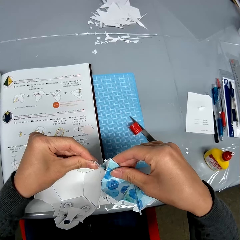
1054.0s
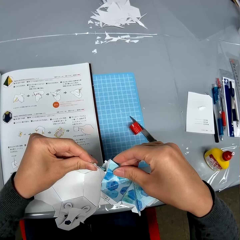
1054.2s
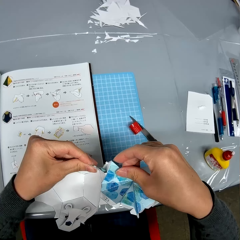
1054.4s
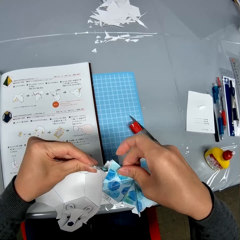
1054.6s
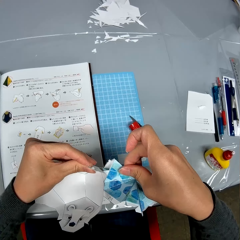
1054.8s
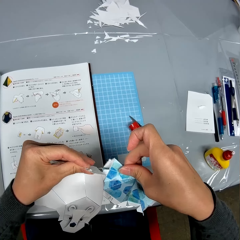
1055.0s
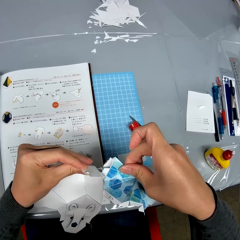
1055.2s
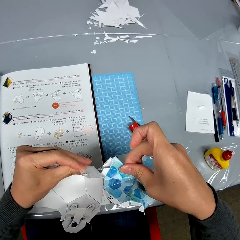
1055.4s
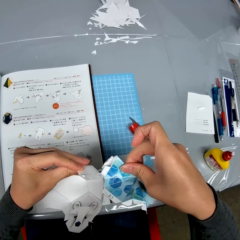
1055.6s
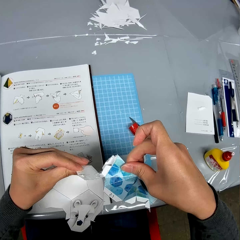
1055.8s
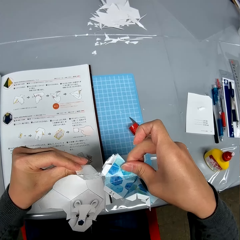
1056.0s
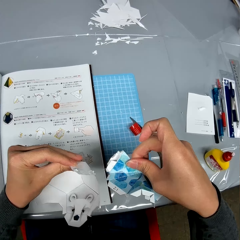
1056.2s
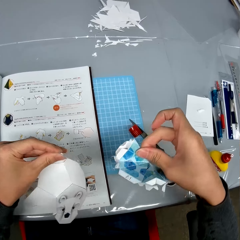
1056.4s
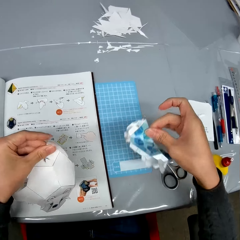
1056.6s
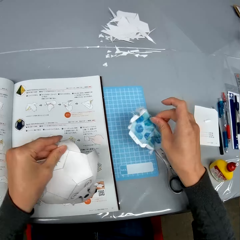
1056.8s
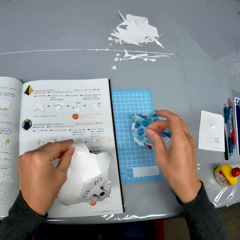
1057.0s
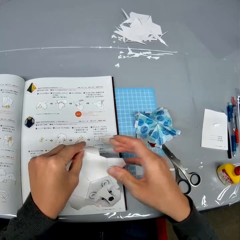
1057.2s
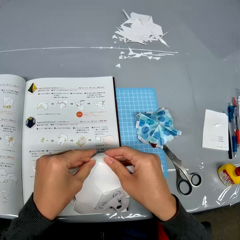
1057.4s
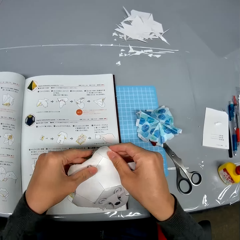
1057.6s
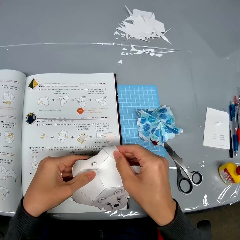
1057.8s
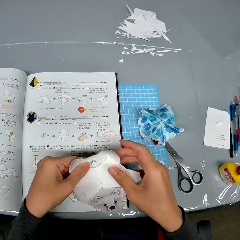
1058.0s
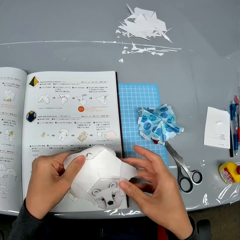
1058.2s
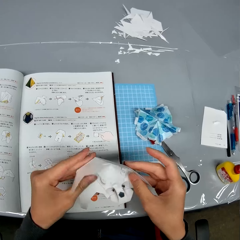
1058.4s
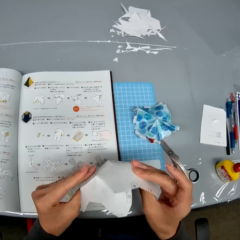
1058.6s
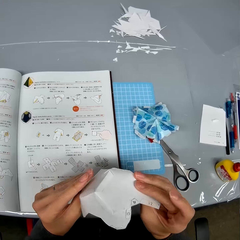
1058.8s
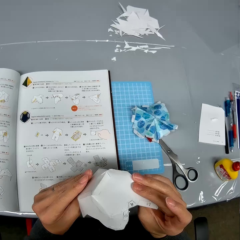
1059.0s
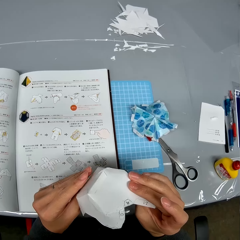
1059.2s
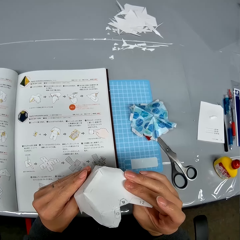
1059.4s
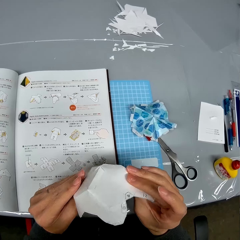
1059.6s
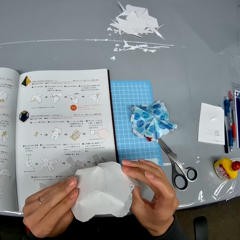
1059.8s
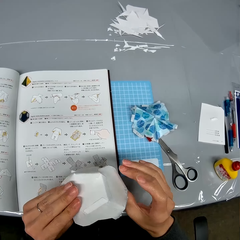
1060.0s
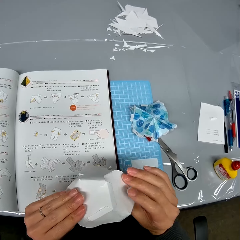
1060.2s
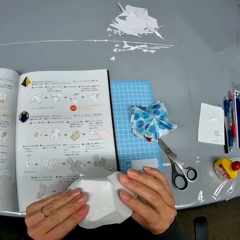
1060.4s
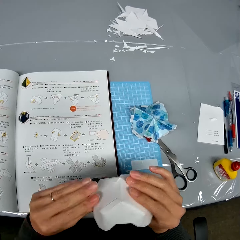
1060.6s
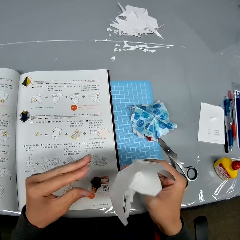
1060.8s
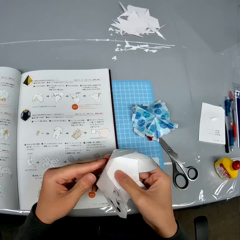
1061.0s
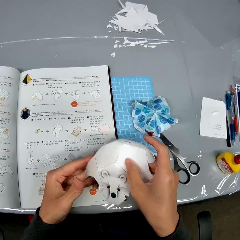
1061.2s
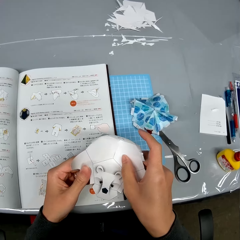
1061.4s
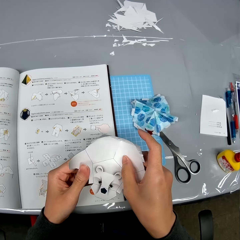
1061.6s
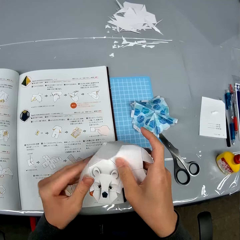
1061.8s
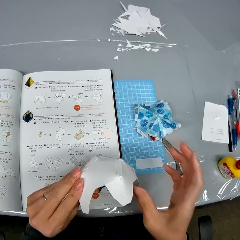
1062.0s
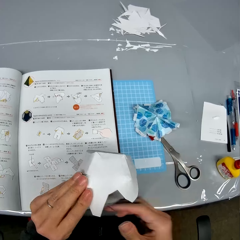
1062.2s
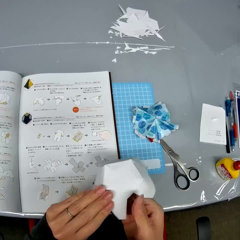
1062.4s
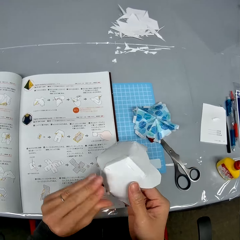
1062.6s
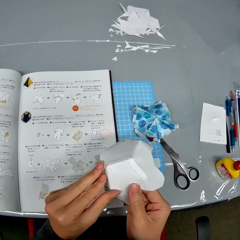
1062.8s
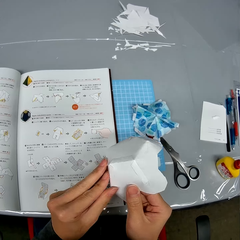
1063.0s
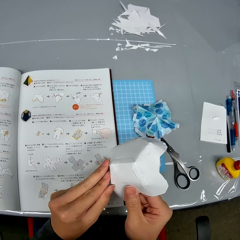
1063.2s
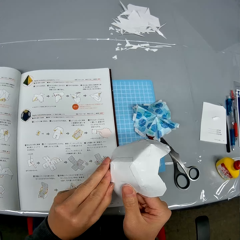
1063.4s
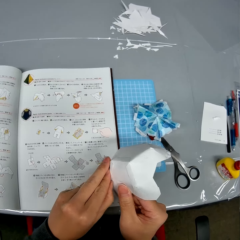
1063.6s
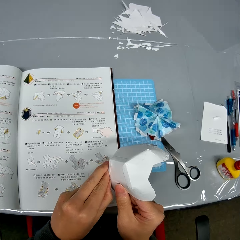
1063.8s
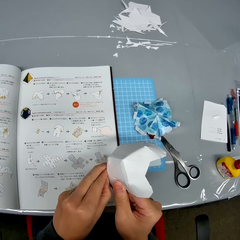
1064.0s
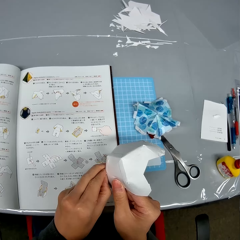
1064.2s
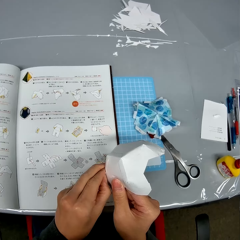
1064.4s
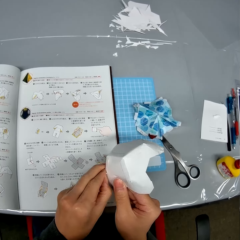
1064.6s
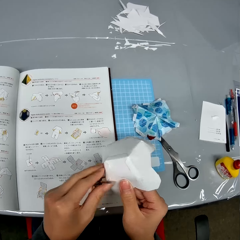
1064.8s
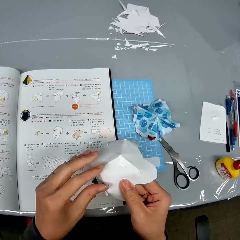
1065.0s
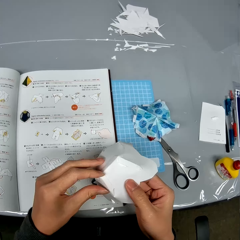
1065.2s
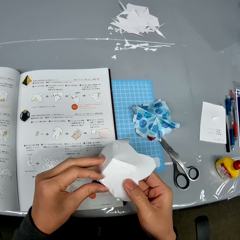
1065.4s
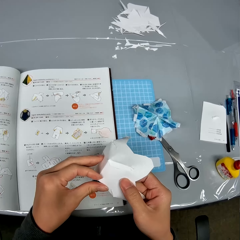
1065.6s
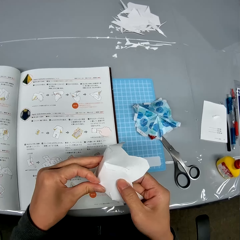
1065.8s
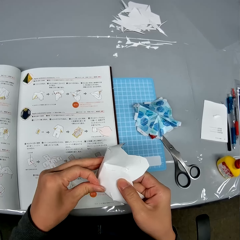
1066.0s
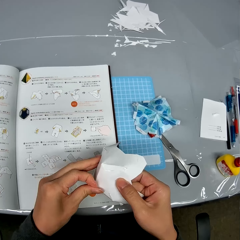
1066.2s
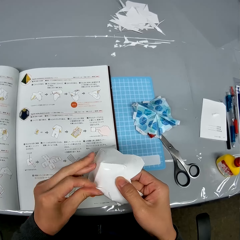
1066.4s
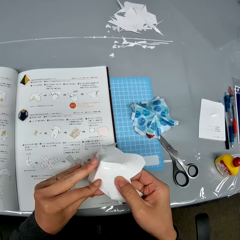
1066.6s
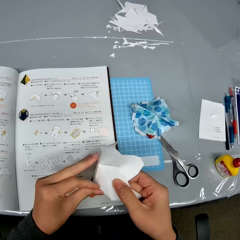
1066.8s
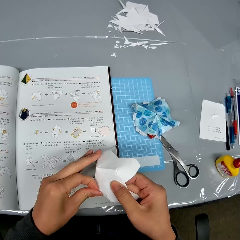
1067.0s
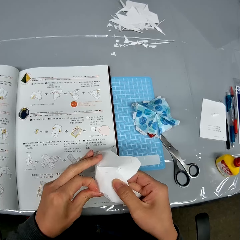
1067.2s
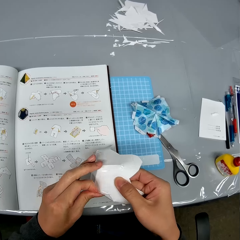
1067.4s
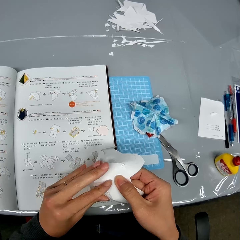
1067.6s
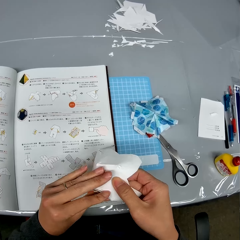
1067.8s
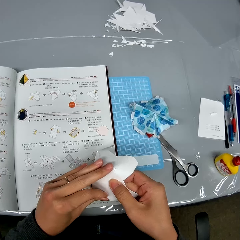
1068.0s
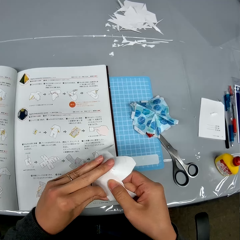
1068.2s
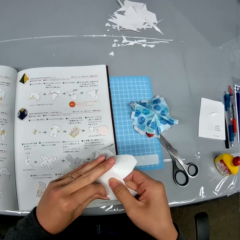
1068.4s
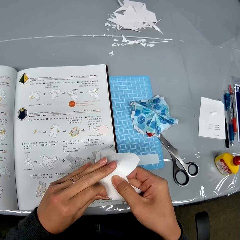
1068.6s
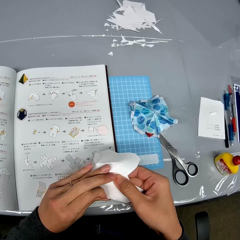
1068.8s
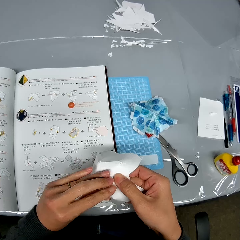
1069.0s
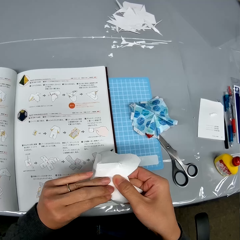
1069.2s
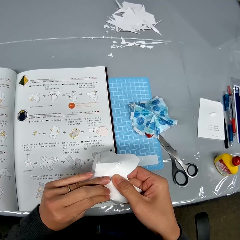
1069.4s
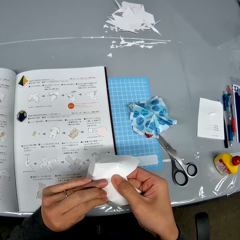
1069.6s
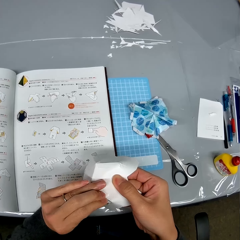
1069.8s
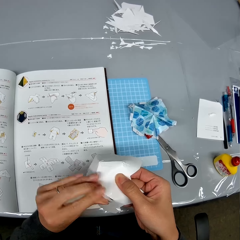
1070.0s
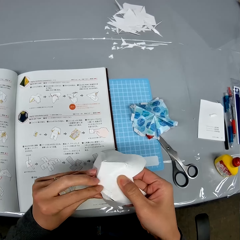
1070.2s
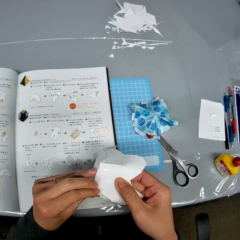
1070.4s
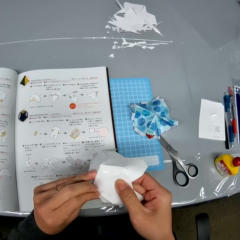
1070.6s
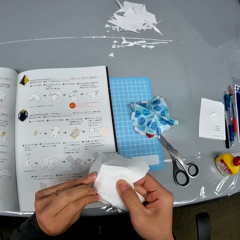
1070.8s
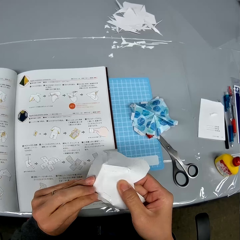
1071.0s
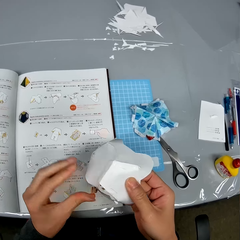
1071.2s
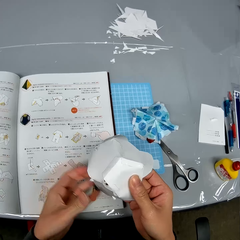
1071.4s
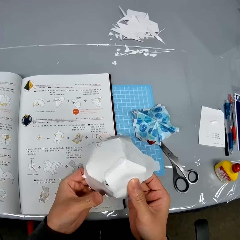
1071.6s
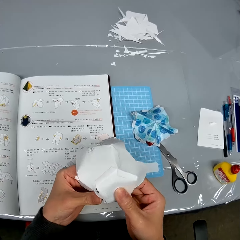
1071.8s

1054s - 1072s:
The camera wearer drops the piece of paper craft in his right hand on the table. He handles the other piece of paper craft with his hands. He turns the paper craft. He undoes the paper craft.

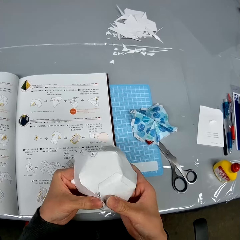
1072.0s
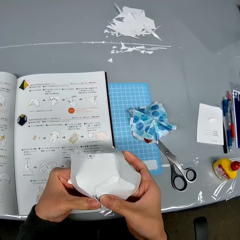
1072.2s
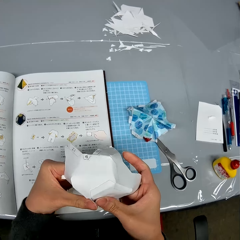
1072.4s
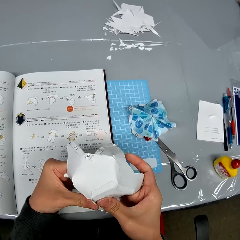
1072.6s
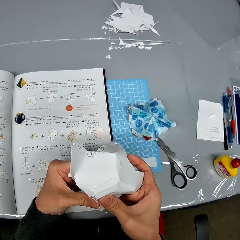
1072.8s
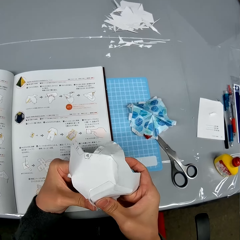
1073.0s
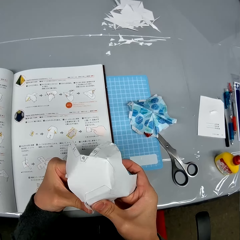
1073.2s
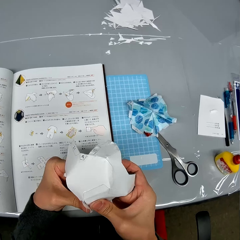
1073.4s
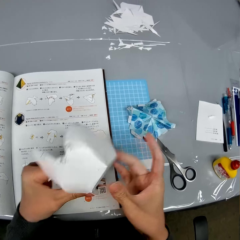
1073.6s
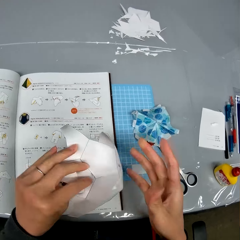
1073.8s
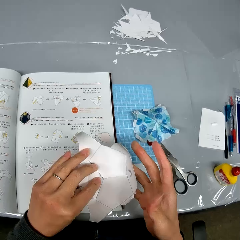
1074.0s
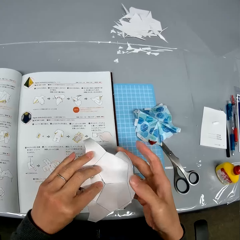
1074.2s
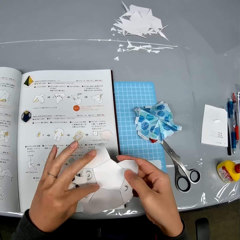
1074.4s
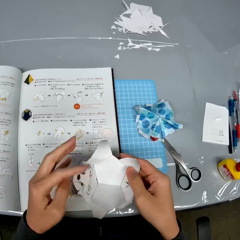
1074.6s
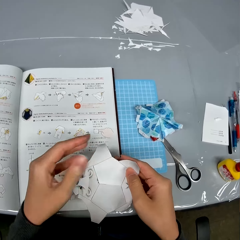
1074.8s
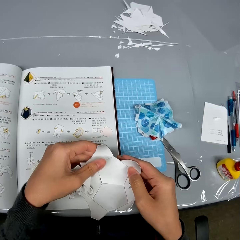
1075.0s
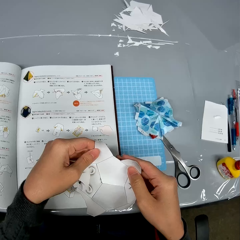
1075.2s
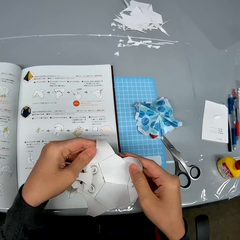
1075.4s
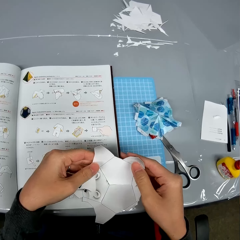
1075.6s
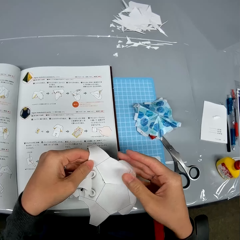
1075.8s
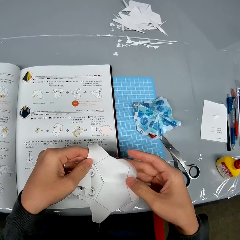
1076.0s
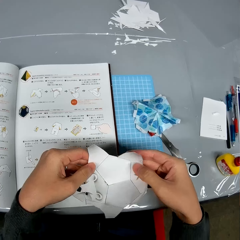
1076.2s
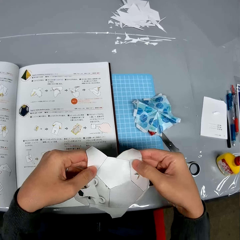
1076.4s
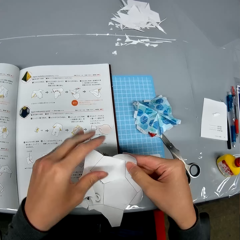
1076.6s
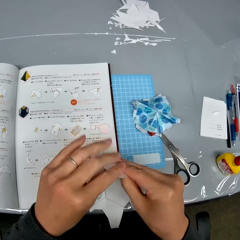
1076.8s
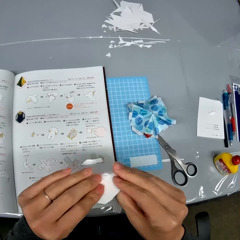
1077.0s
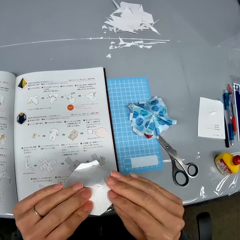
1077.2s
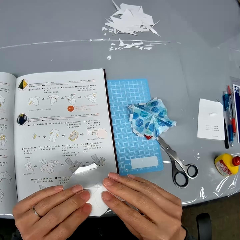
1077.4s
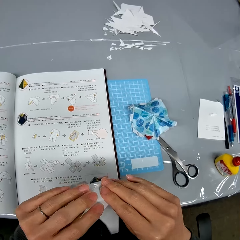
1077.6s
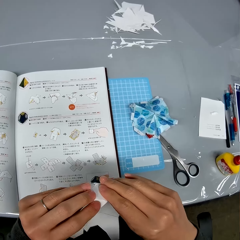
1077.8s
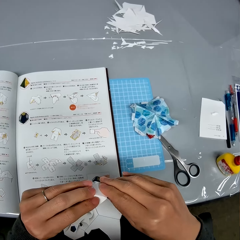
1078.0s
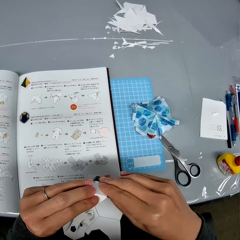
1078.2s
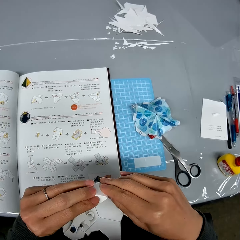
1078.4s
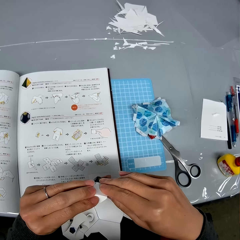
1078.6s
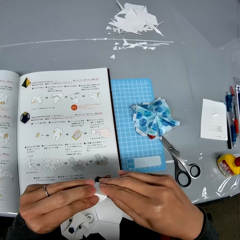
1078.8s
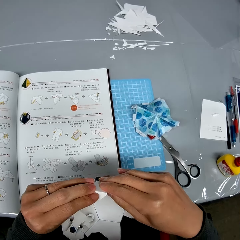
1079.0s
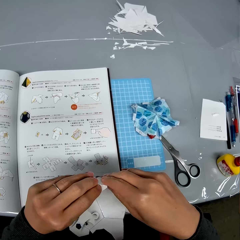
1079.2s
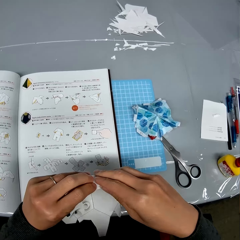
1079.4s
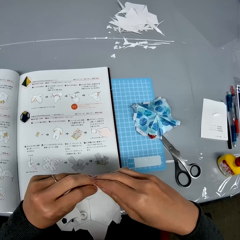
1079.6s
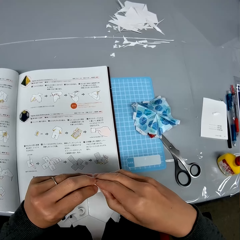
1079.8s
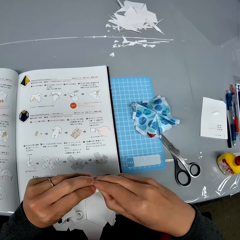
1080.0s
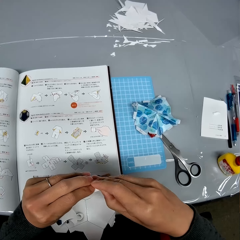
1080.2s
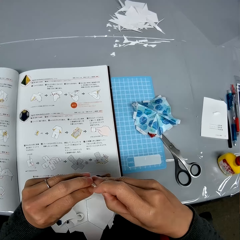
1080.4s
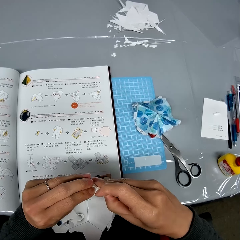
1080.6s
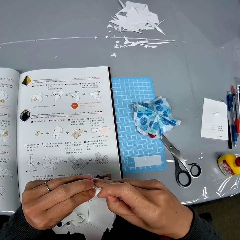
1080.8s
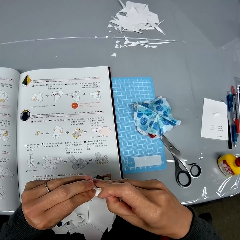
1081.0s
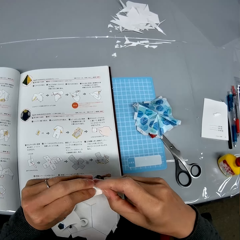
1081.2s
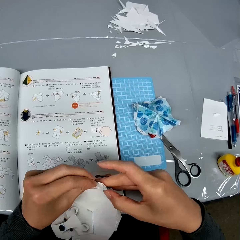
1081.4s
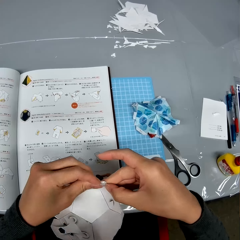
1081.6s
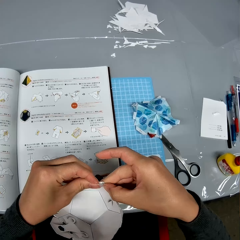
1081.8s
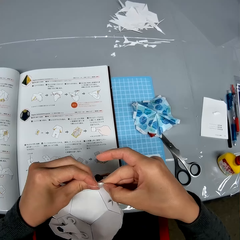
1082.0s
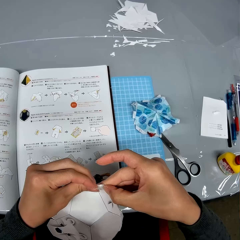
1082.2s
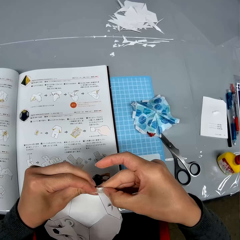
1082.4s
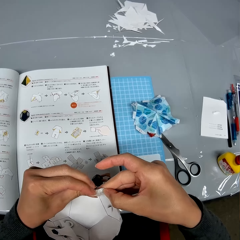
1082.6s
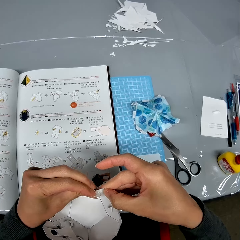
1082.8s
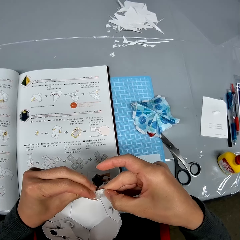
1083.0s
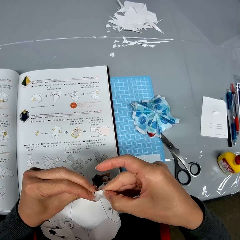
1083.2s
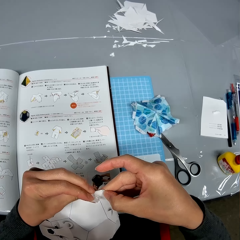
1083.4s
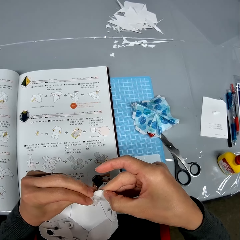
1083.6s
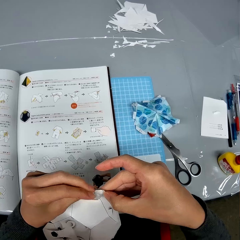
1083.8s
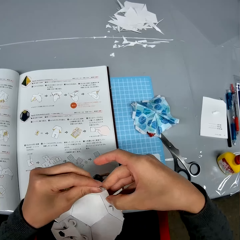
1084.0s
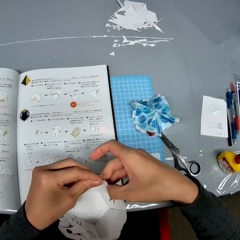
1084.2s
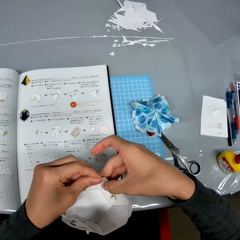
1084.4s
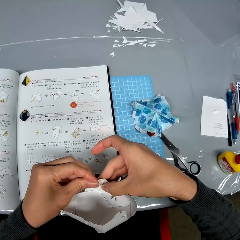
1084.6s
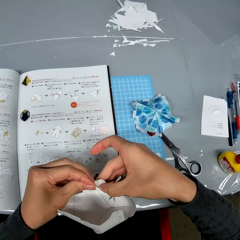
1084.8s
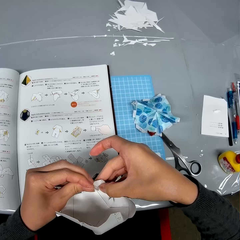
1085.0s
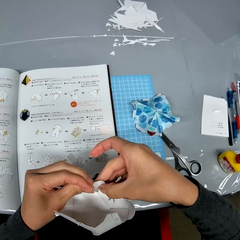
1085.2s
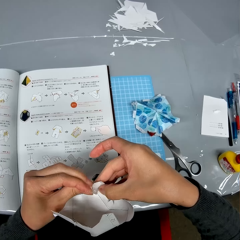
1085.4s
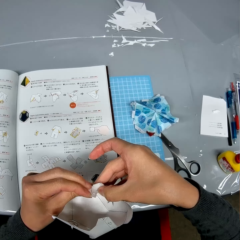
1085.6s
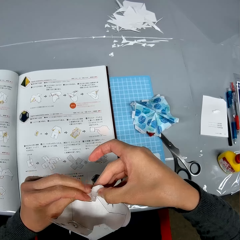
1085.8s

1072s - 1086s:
The camera wearer turns the paper craft. They undo the paper craft.
